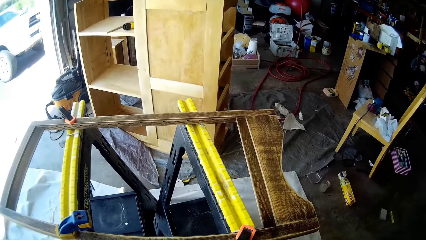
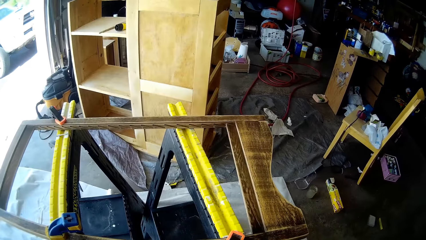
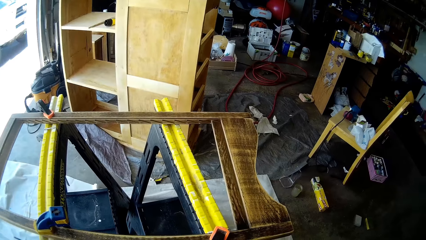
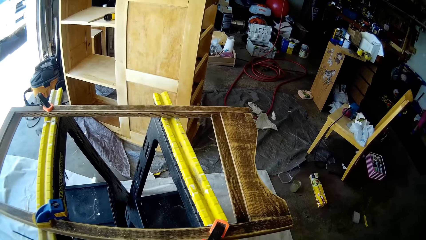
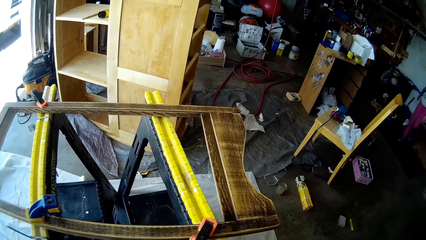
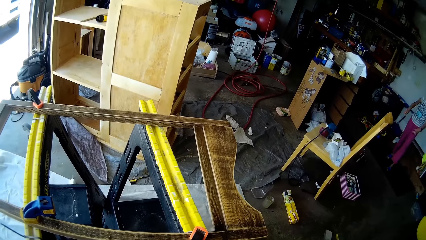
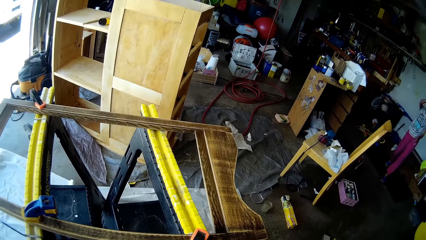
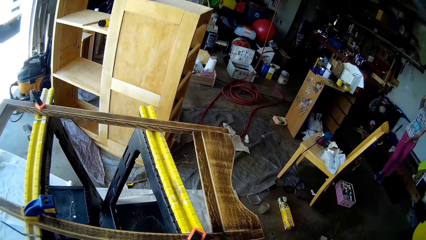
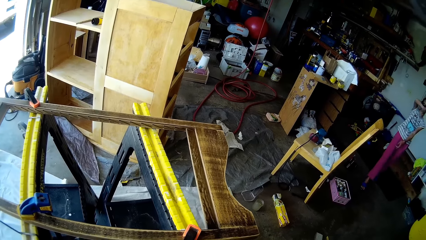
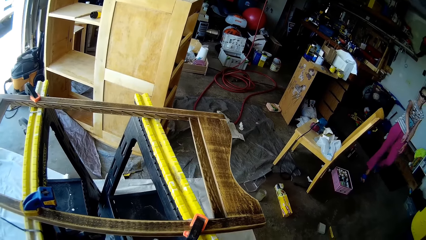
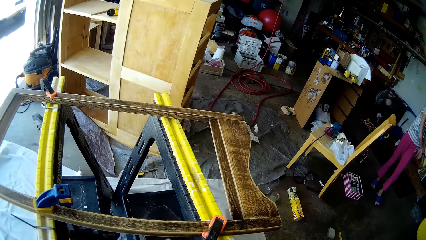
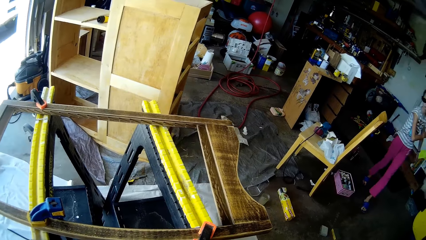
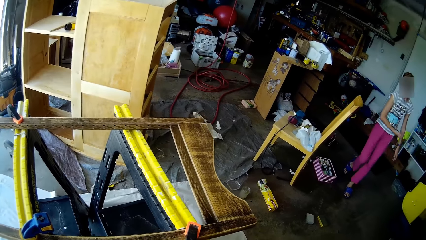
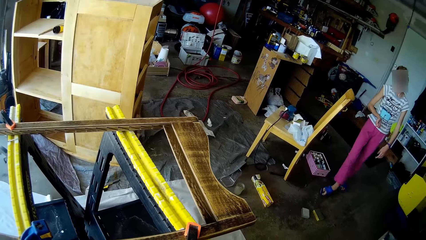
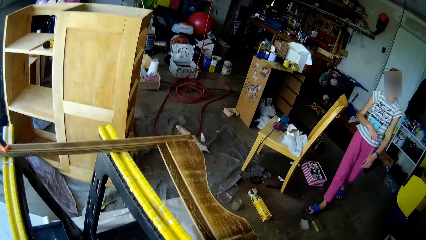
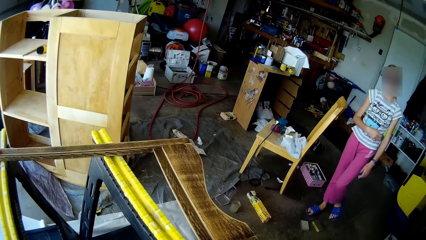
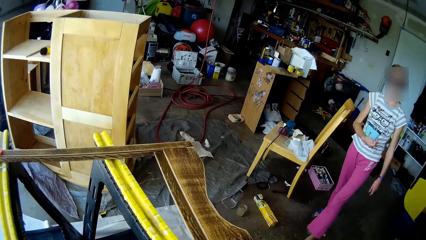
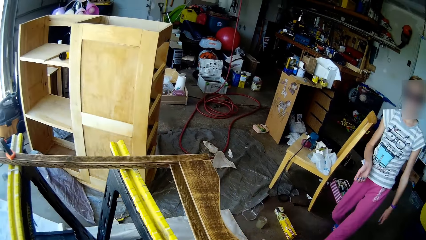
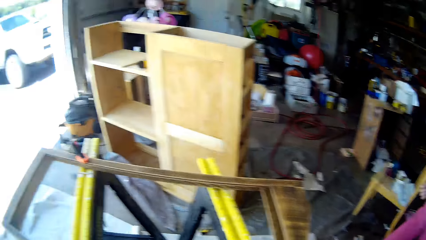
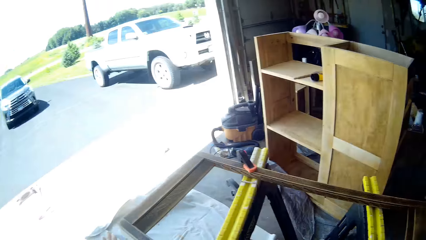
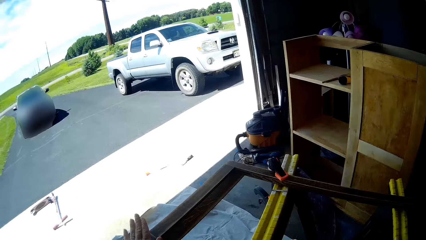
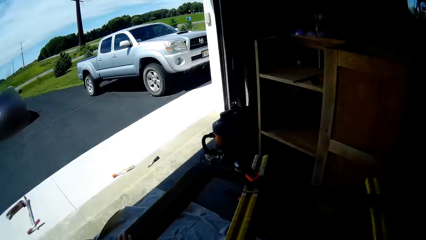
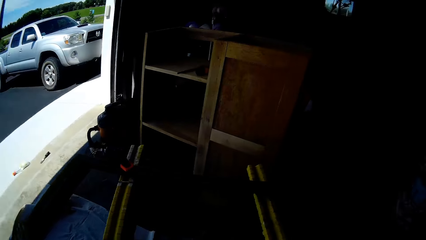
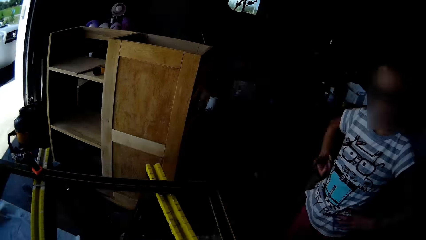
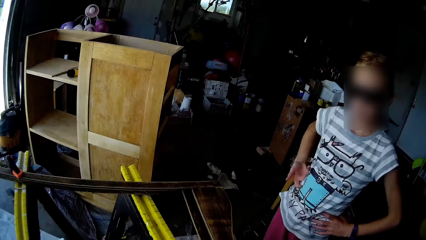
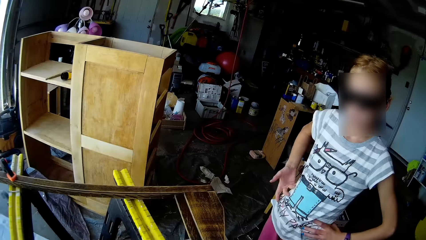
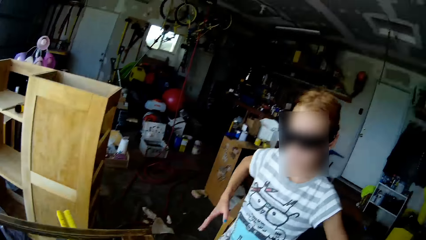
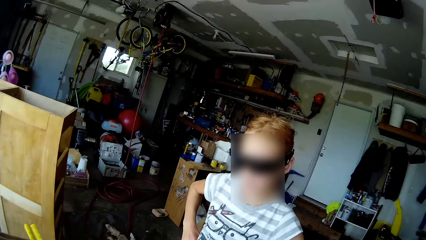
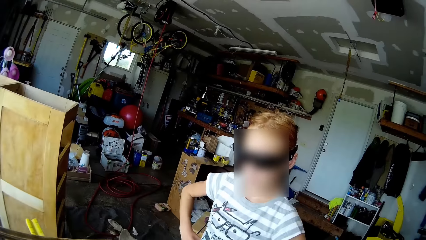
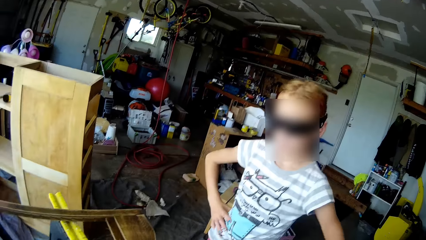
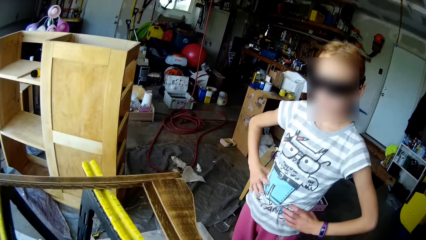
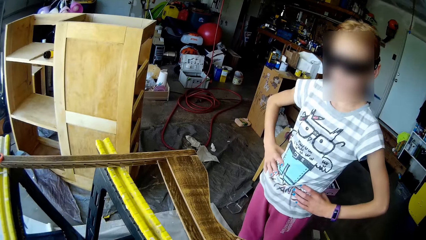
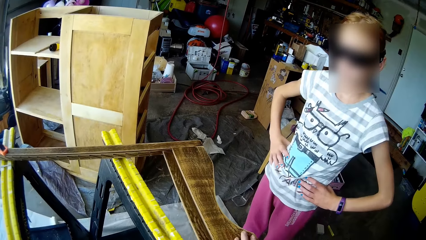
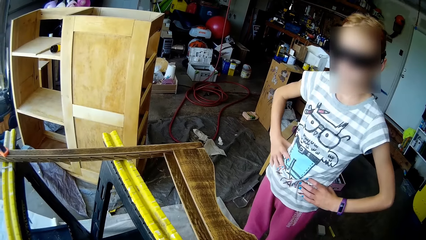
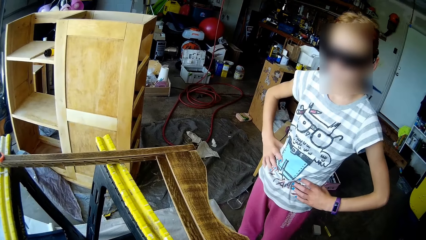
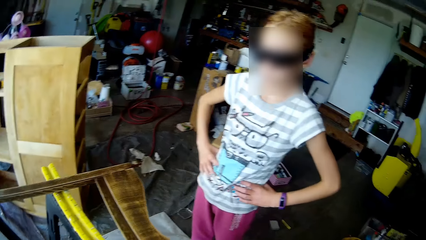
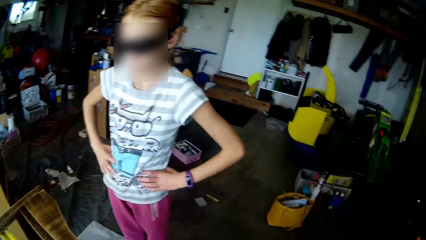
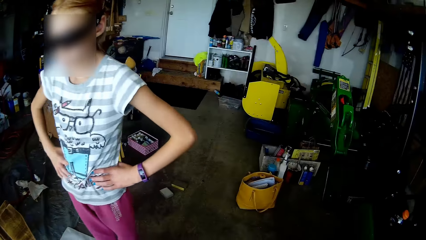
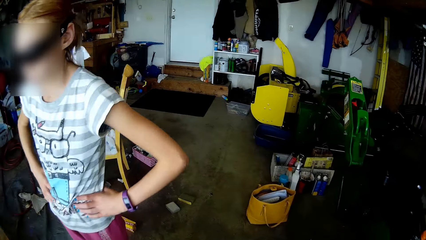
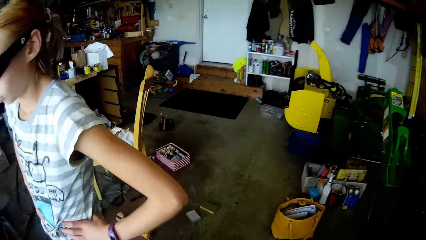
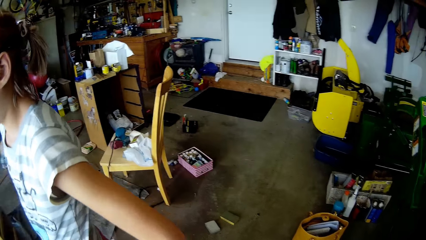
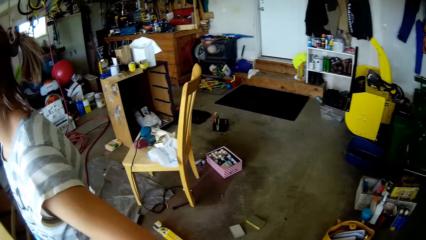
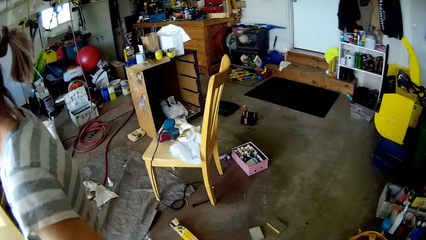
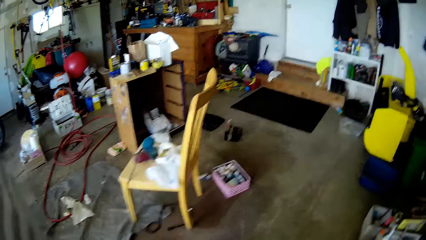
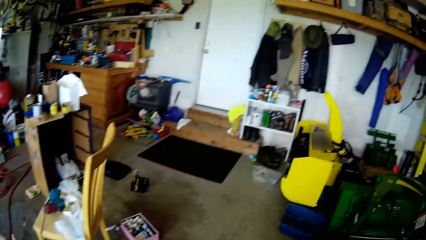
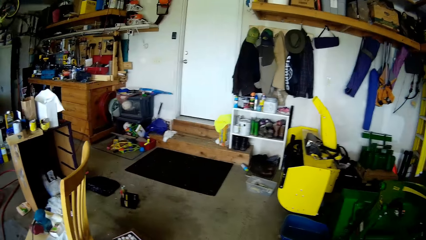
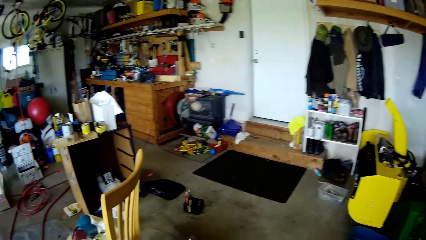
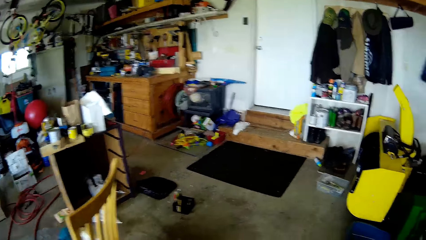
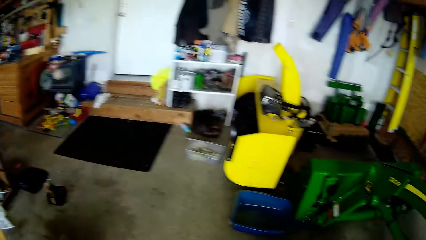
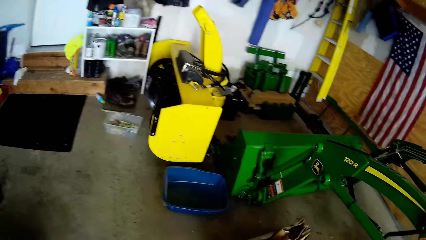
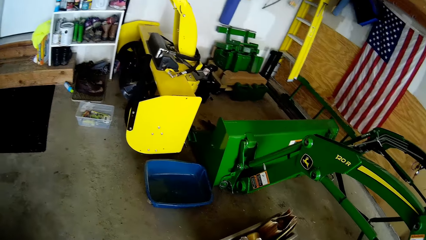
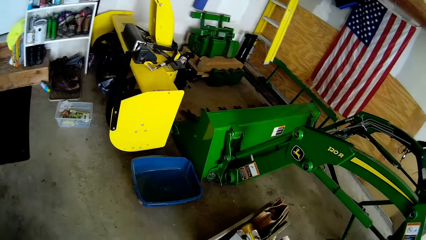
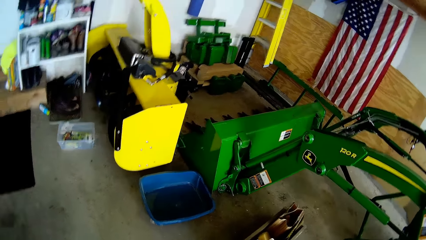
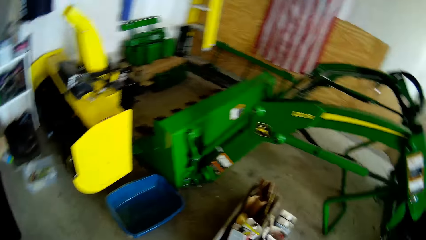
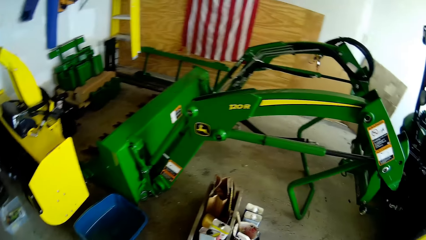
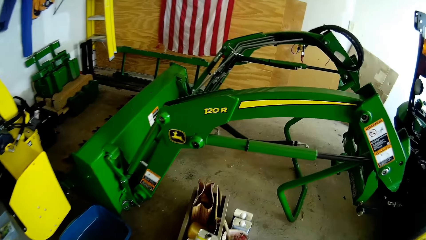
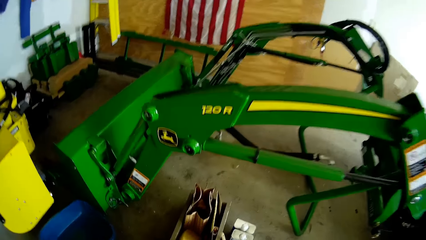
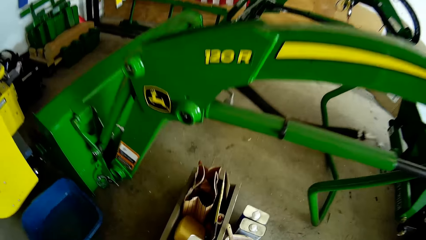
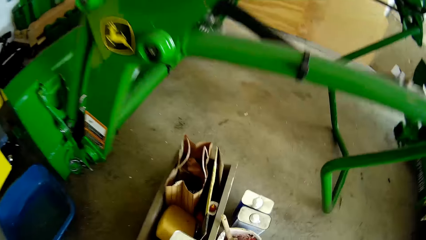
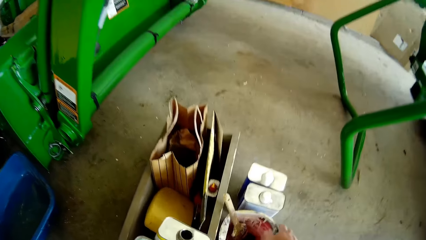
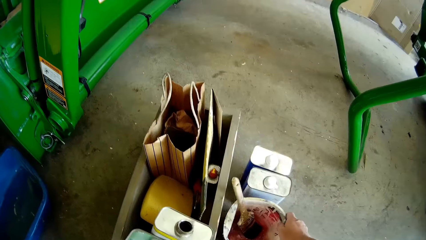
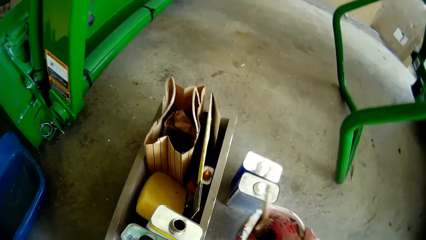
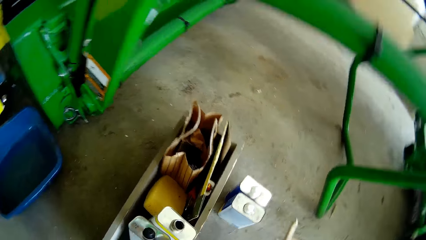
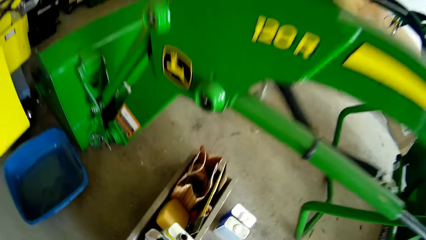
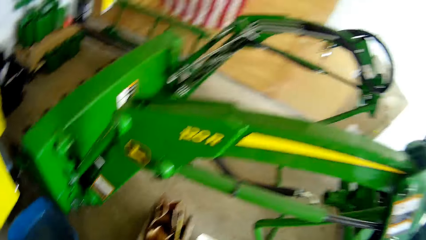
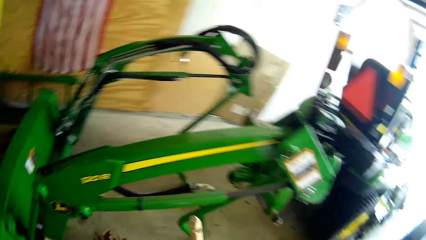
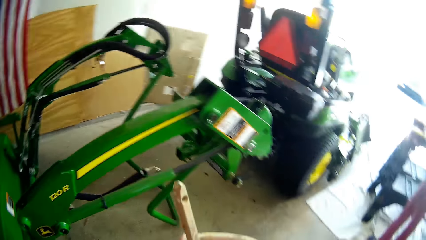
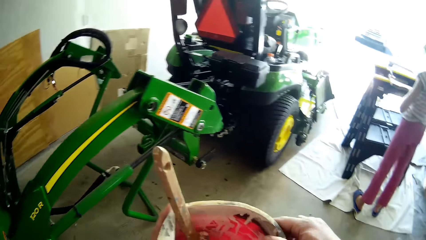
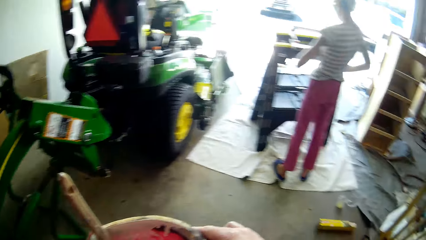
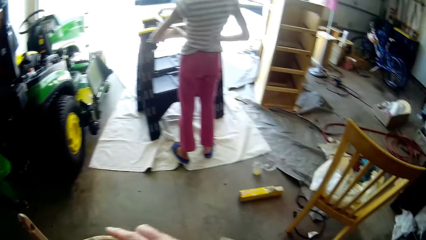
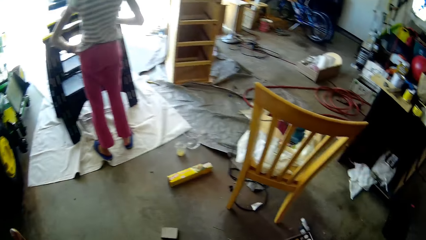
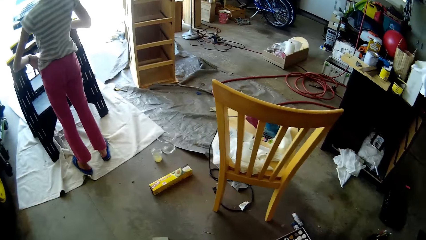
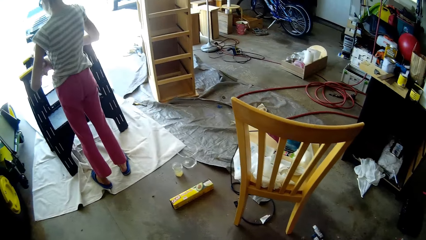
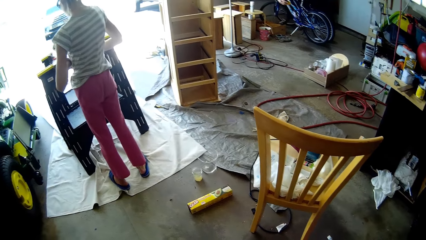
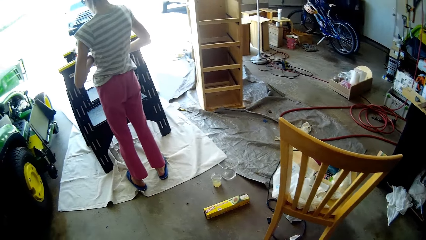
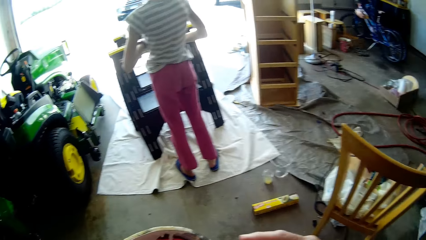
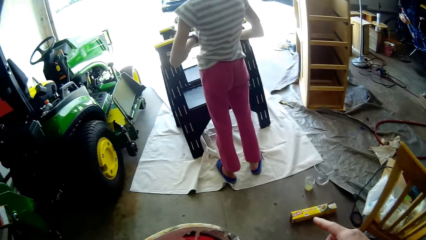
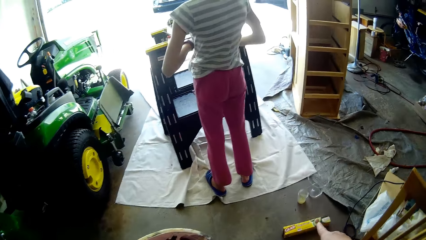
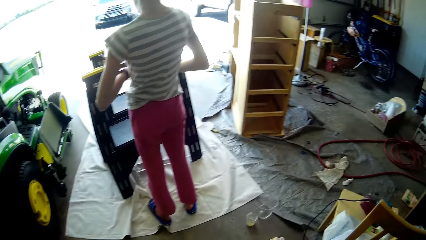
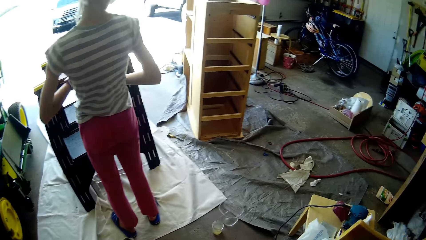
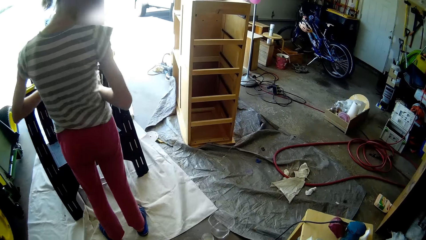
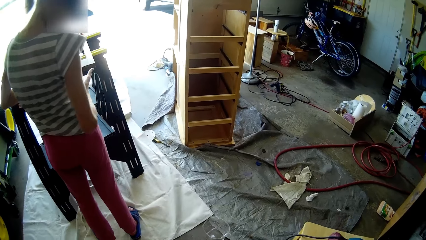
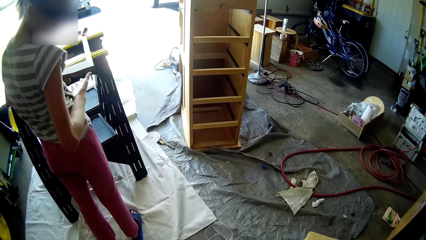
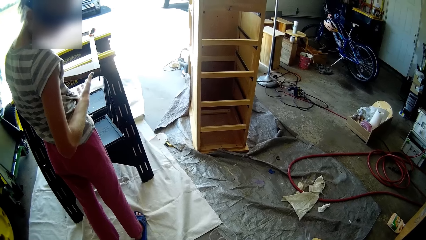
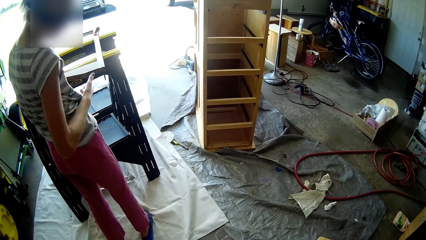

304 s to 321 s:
The camera wearer does something. She interacts with a girl. She talks with the girl. She walks towards a machine. She looks around. She talks with the girl. She picks a container from the ground with her right hand. She walks around. She talks. She walks around.
